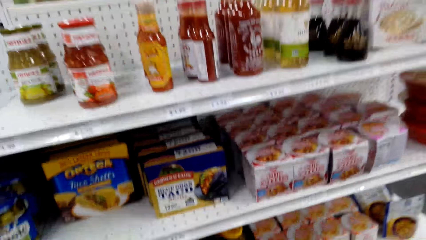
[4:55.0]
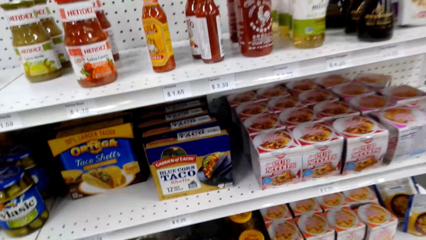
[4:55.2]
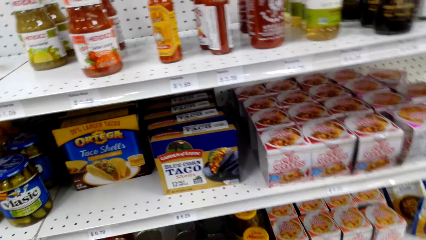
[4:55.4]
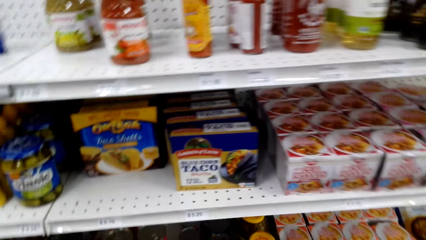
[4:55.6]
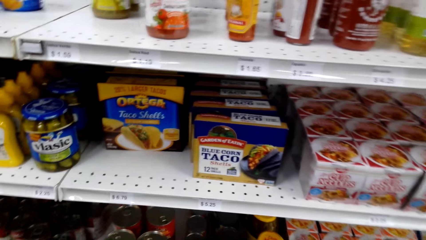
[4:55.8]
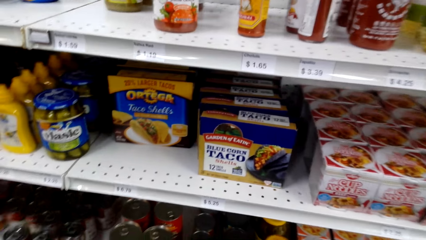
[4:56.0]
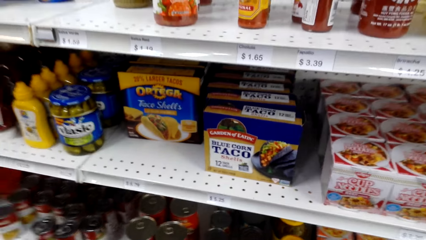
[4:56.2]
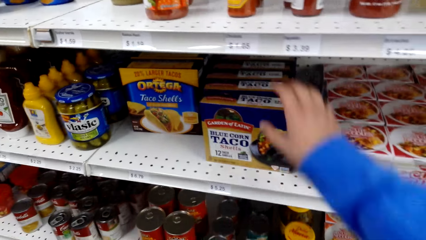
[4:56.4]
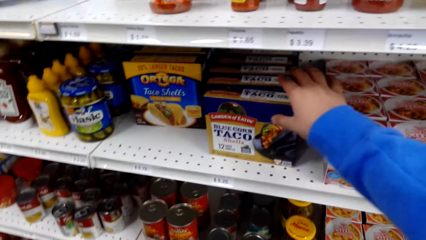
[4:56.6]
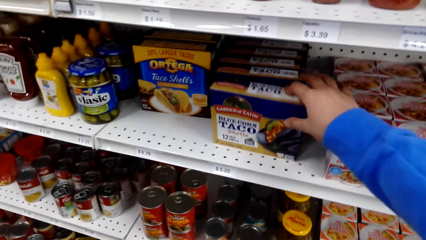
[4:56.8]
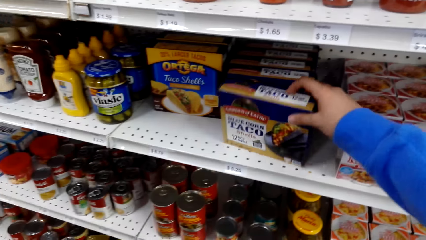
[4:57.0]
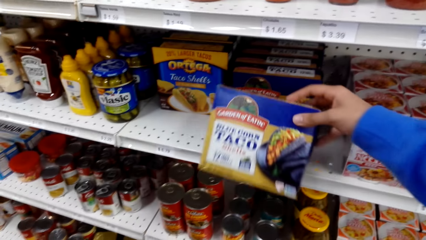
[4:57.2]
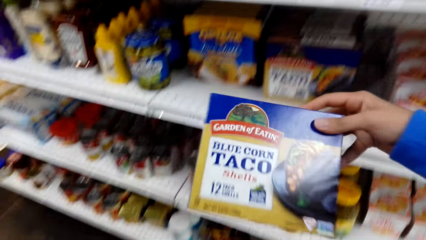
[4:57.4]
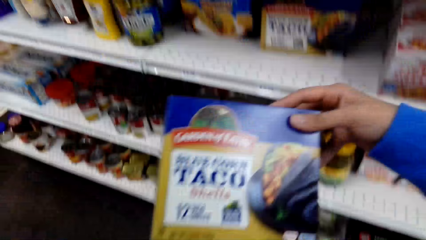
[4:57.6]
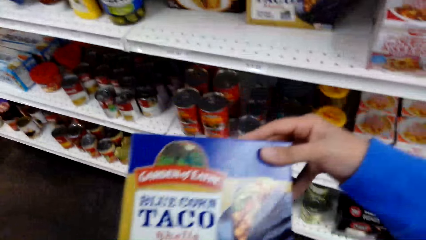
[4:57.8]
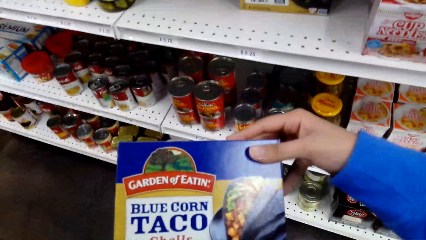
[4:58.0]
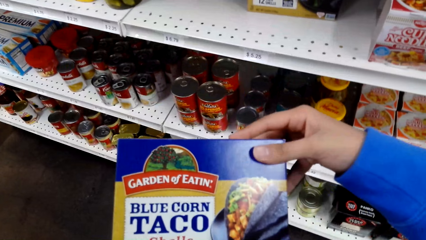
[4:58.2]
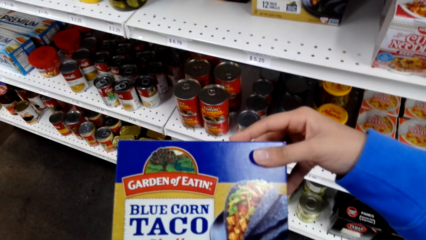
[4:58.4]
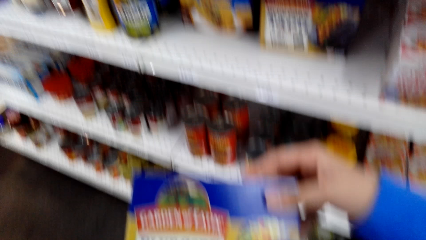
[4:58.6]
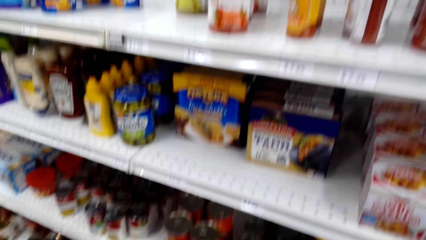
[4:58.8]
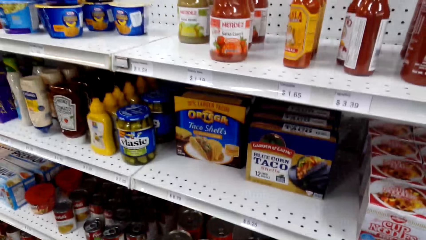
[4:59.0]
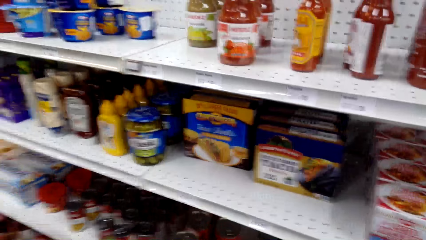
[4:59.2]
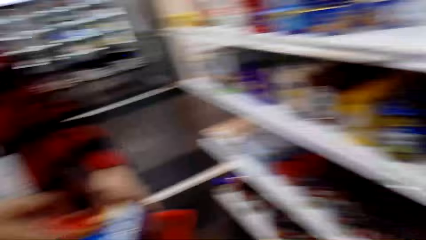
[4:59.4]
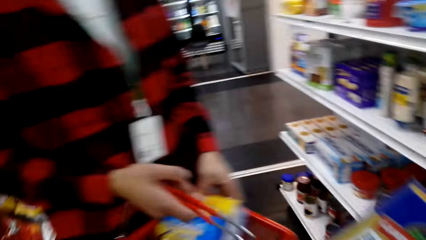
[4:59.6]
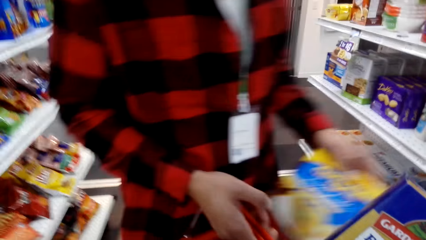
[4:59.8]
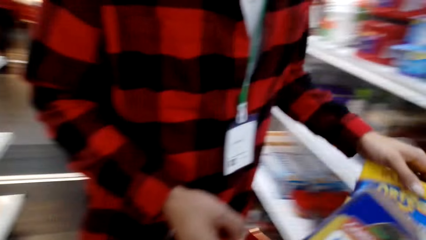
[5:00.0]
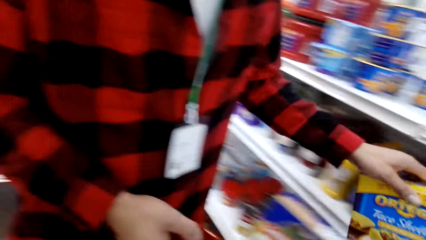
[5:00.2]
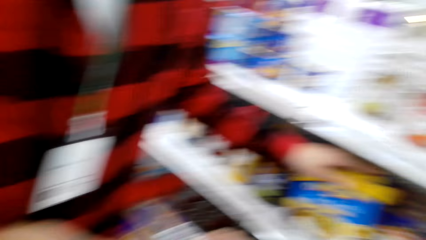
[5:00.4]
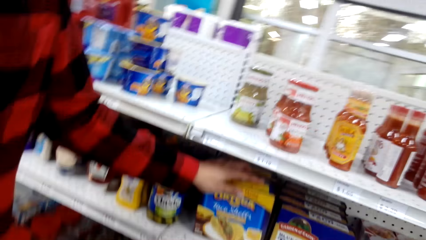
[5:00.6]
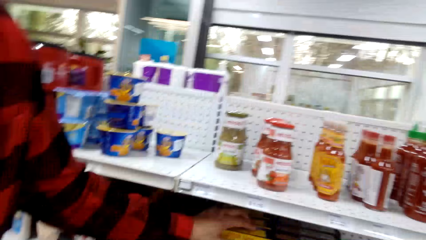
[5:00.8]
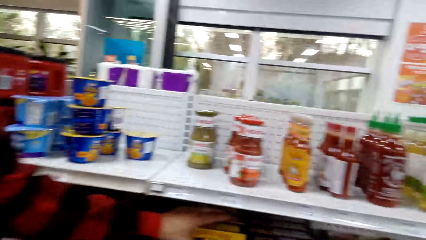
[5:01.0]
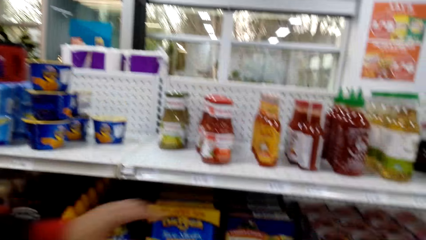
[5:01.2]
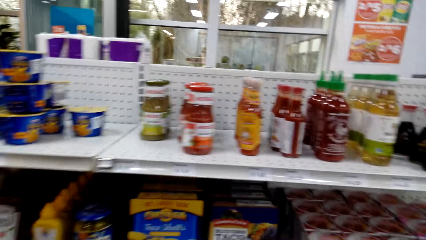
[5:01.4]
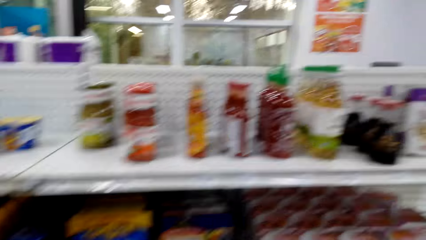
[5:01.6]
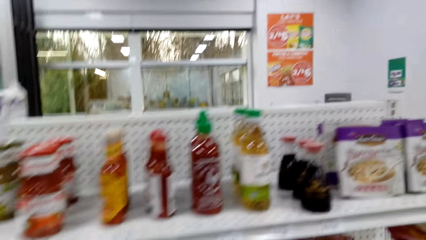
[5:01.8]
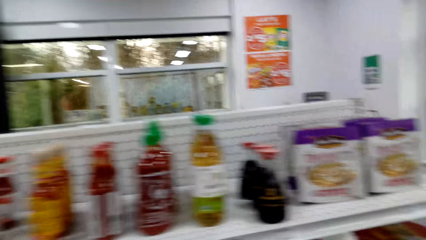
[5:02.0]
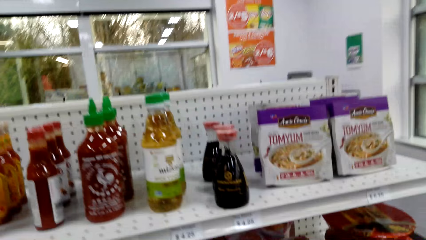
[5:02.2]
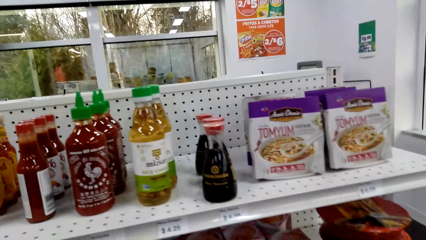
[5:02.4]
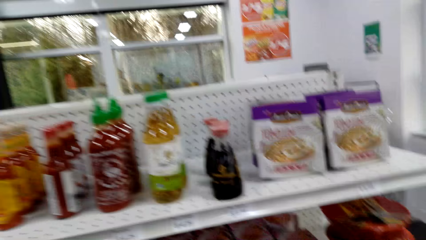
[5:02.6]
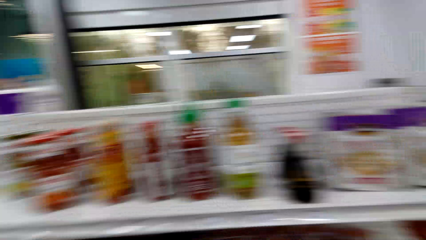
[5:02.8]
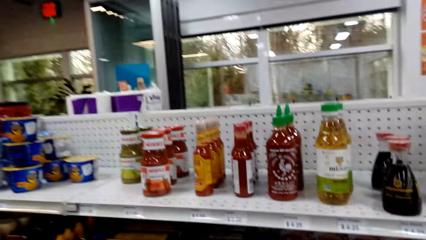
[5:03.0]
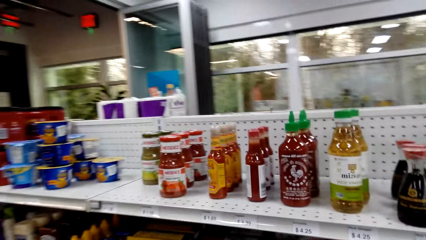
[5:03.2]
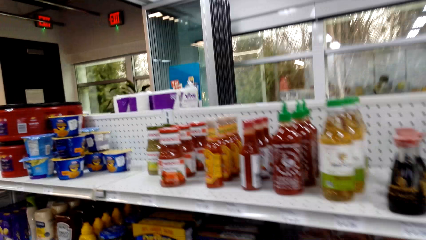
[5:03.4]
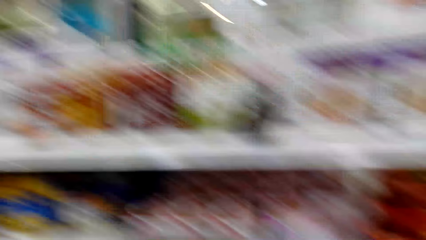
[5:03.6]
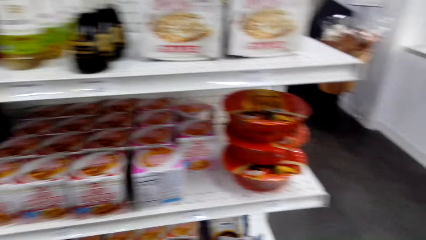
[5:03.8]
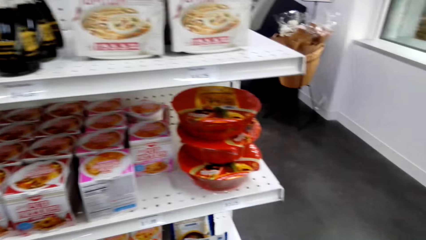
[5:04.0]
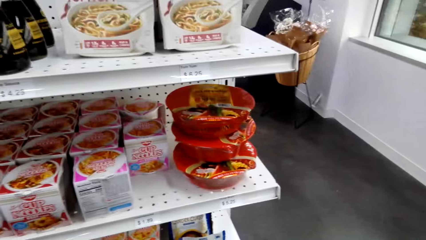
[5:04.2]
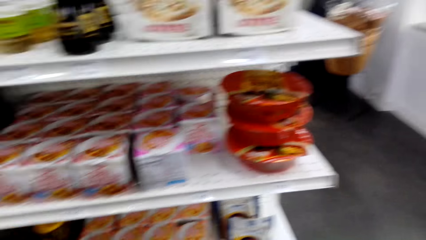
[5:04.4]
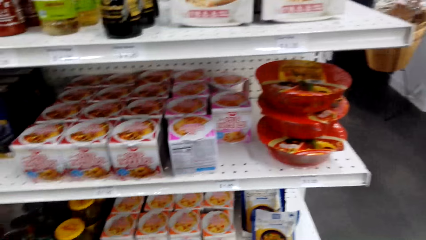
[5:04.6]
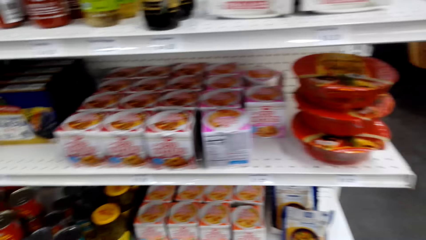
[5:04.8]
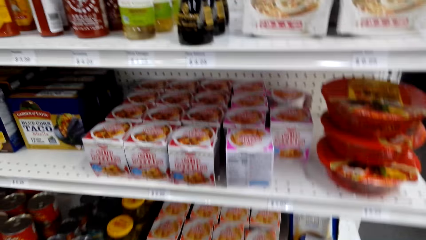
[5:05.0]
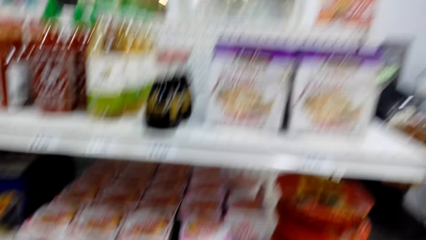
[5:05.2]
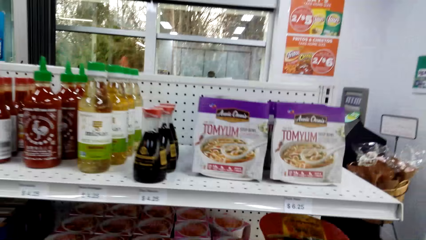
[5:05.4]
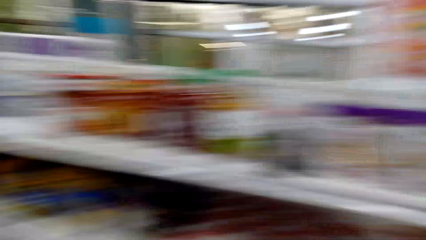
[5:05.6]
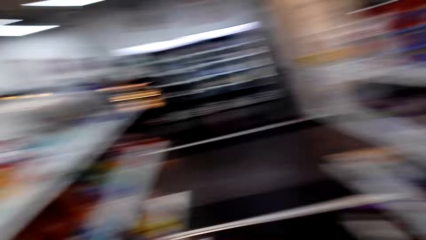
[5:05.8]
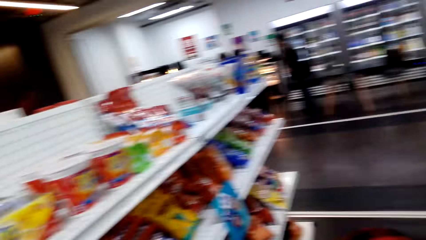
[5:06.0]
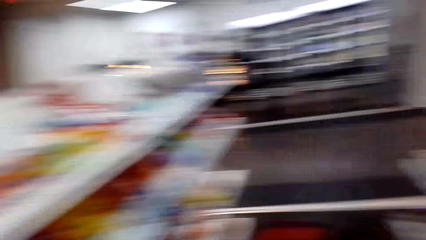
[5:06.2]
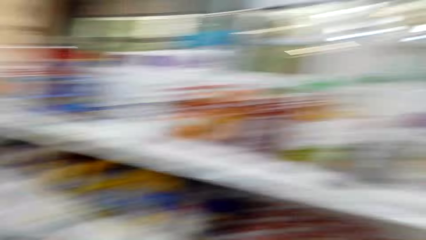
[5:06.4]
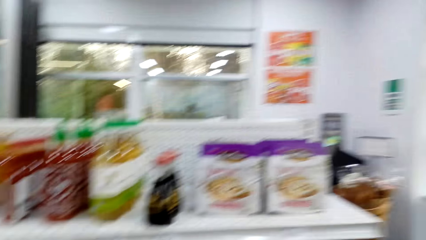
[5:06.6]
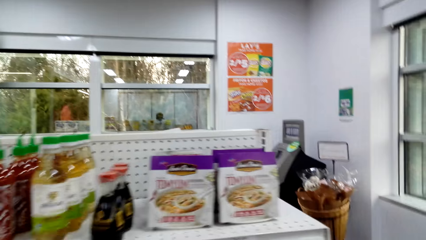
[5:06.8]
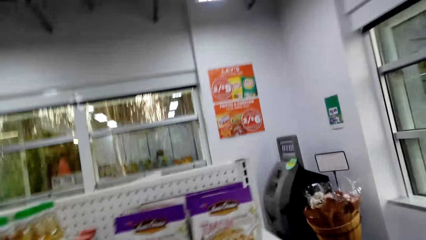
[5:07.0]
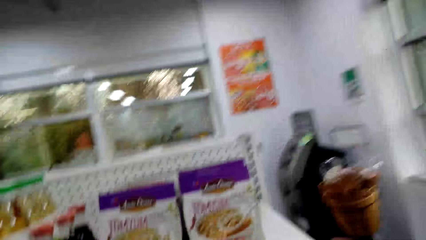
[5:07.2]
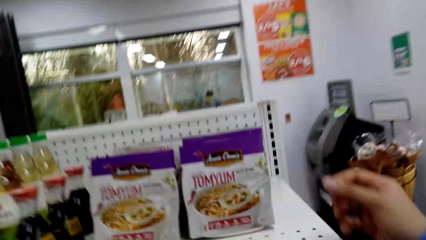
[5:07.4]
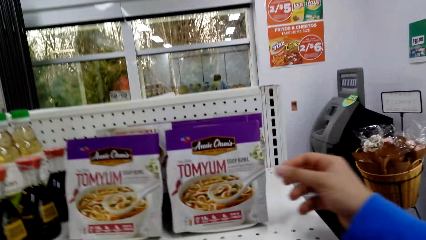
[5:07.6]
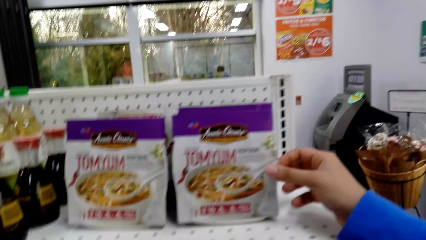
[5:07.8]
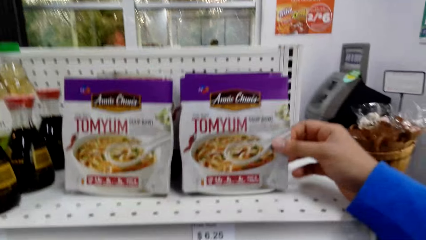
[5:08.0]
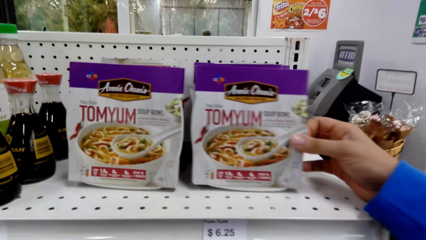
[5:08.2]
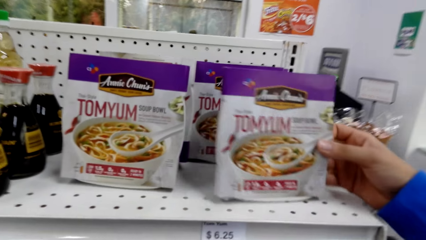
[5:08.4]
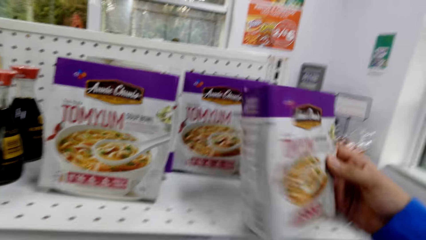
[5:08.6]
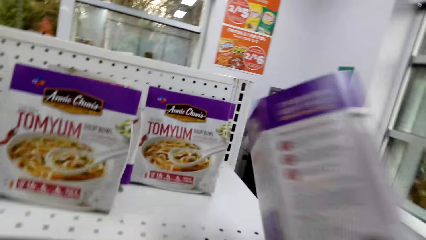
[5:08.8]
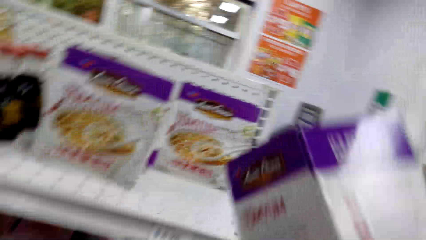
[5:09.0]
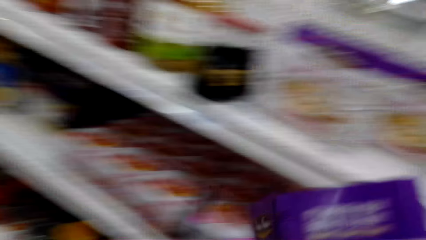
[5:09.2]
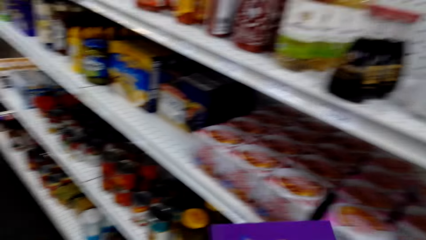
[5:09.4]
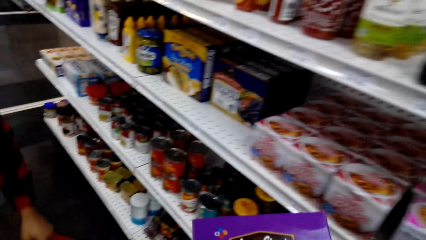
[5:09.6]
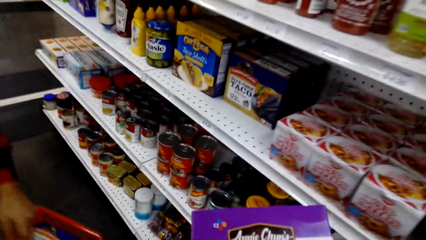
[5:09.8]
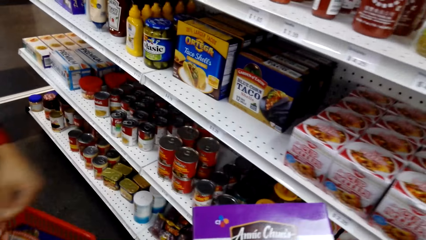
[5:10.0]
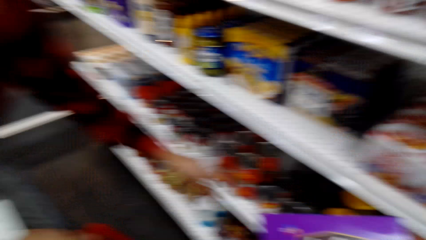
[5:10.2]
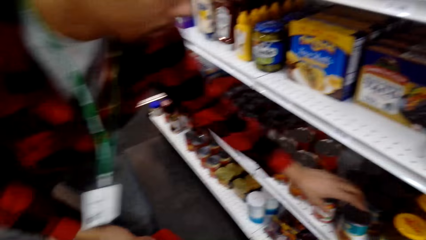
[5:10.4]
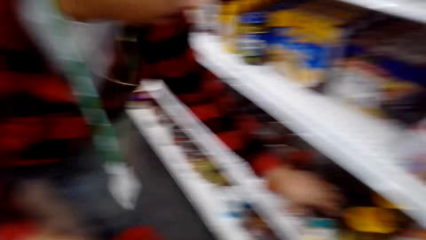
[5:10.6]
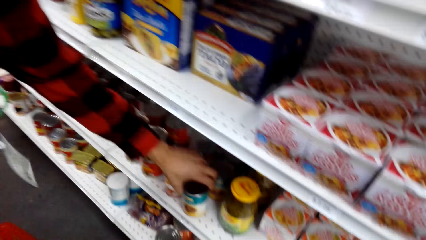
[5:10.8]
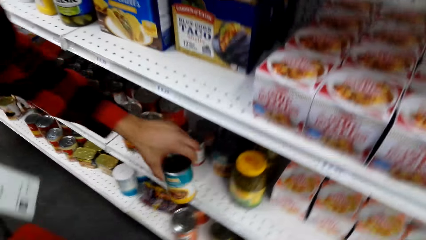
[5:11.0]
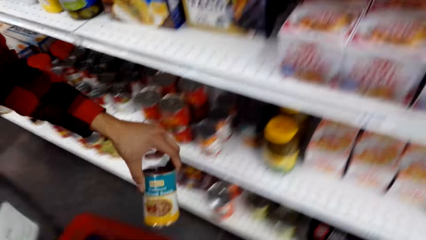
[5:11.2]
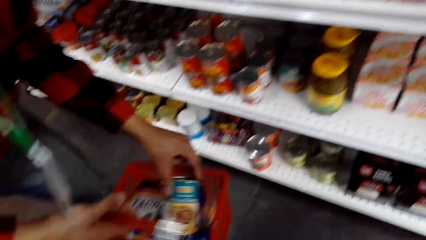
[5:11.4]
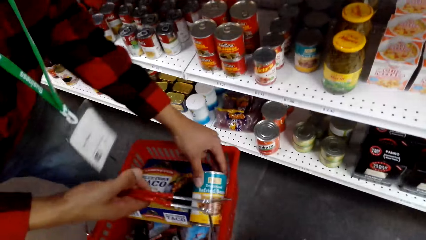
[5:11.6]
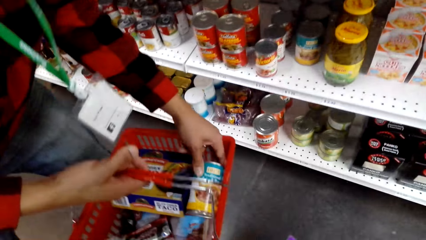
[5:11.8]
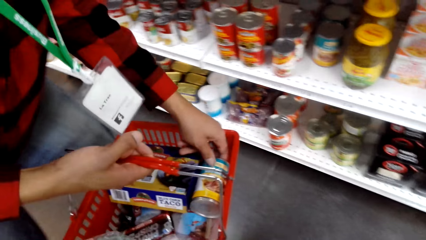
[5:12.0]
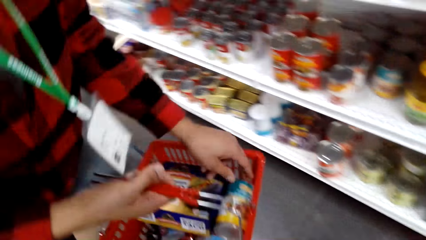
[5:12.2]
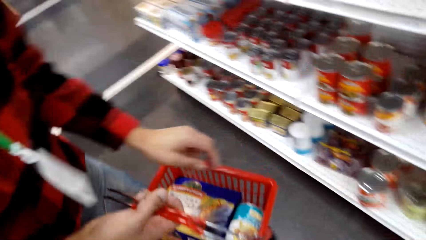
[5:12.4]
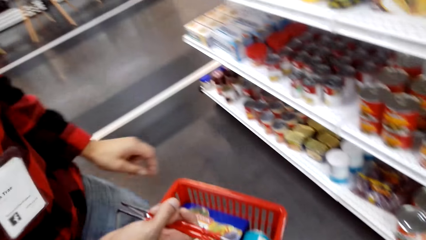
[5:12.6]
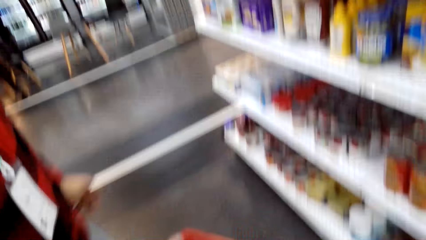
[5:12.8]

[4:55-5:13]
The camera wearer picks a taco box or packet from the shelf. He stares at the packet in his hands. He stares around the shop. A person puts a packet in the shelf. The camera wearer stares at the stuff in the shelves. He picks a tom yum sachet from the shelf. The person picks up the can from the shelf and puts the can in the tray.
